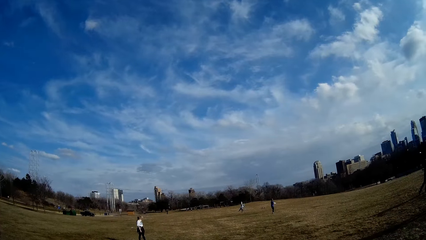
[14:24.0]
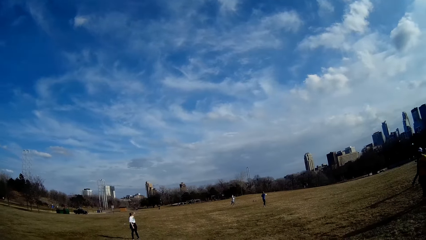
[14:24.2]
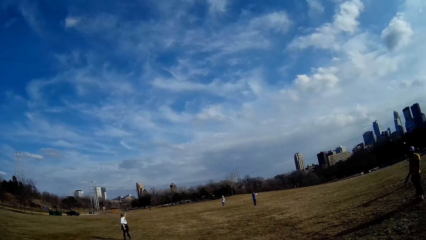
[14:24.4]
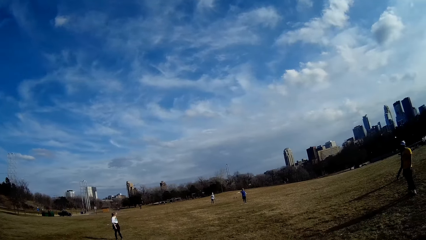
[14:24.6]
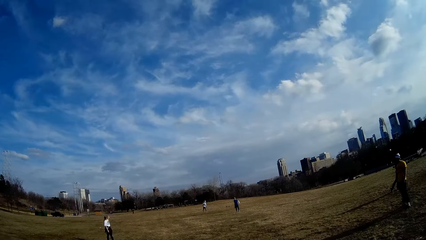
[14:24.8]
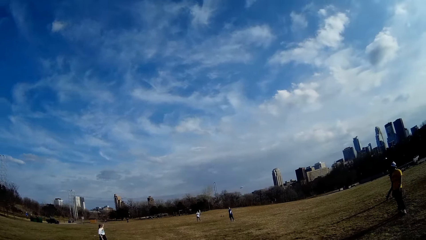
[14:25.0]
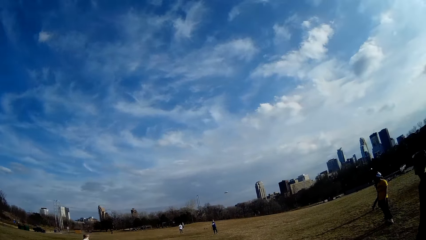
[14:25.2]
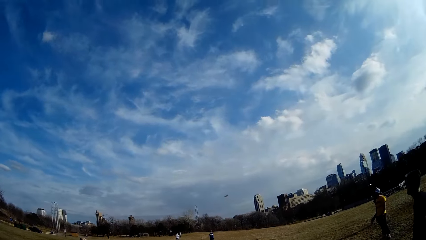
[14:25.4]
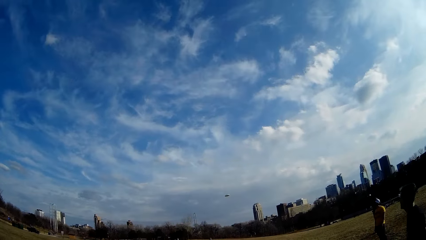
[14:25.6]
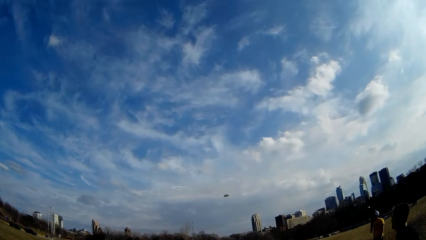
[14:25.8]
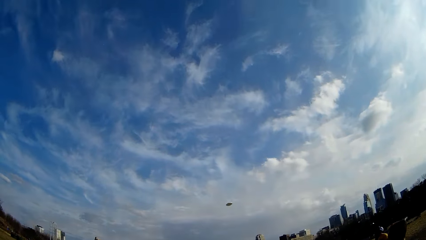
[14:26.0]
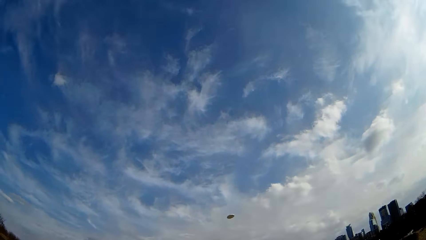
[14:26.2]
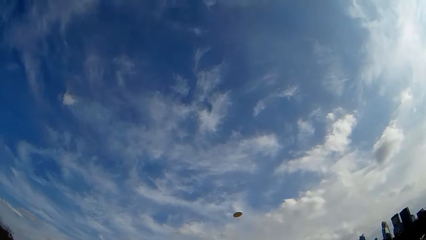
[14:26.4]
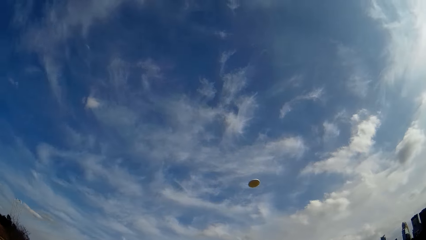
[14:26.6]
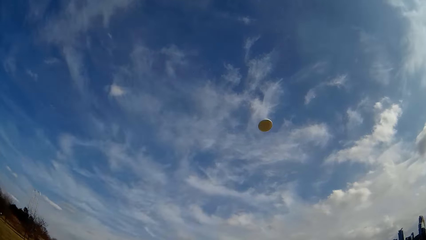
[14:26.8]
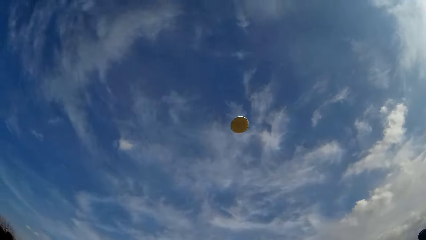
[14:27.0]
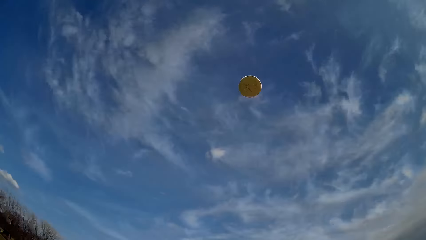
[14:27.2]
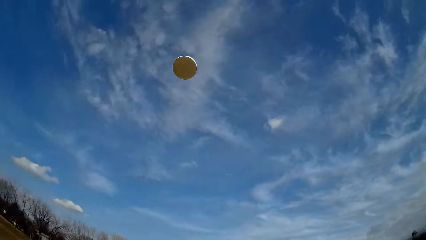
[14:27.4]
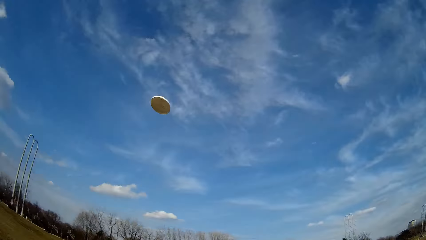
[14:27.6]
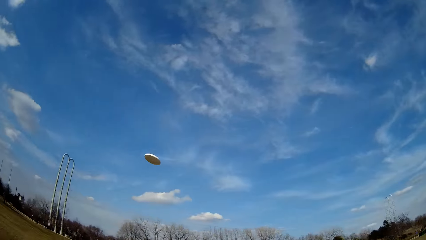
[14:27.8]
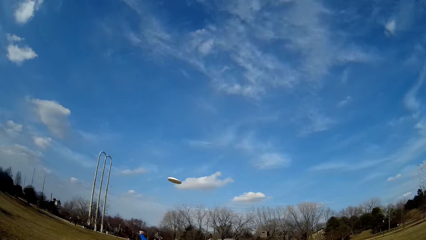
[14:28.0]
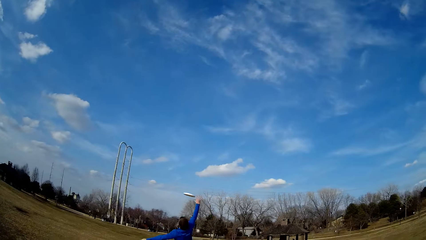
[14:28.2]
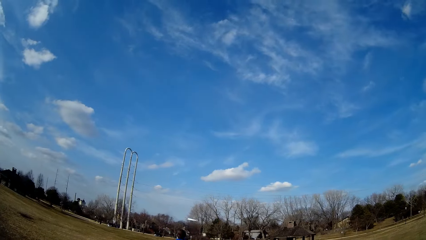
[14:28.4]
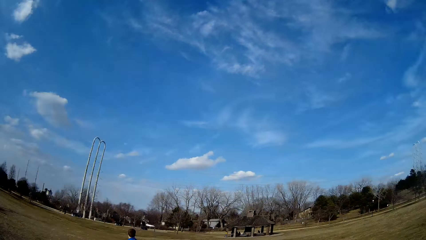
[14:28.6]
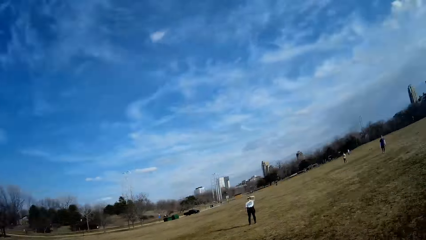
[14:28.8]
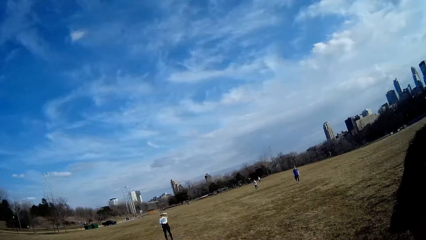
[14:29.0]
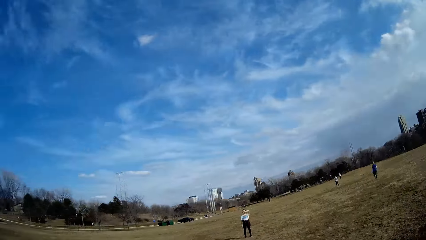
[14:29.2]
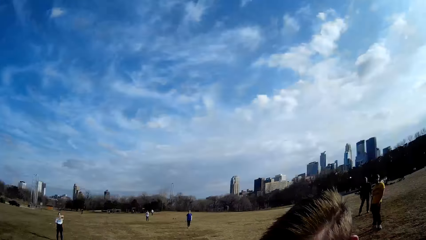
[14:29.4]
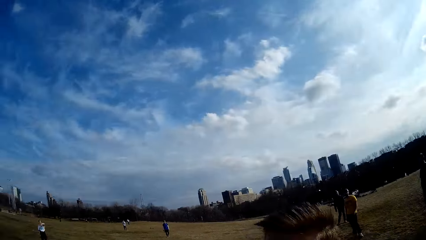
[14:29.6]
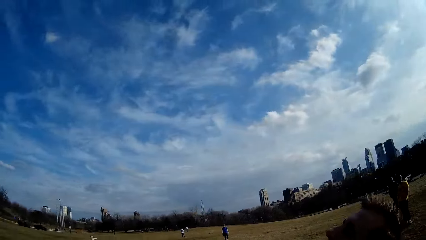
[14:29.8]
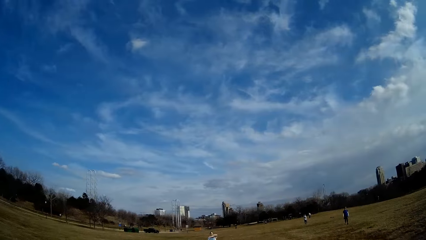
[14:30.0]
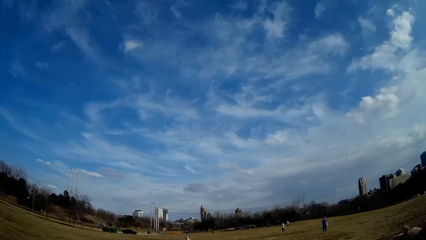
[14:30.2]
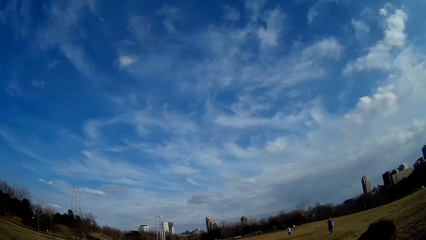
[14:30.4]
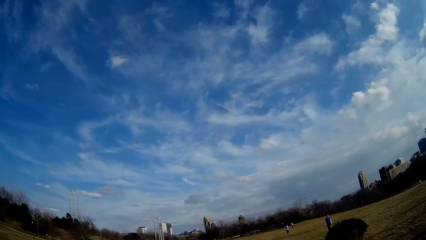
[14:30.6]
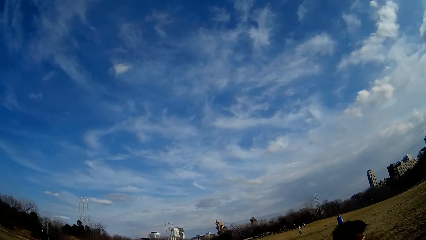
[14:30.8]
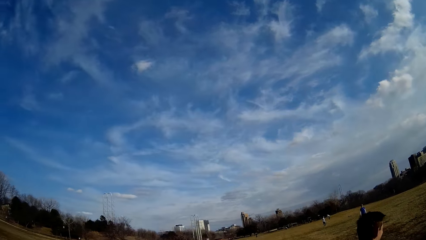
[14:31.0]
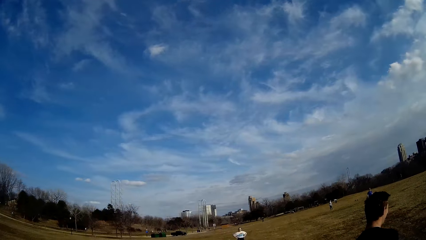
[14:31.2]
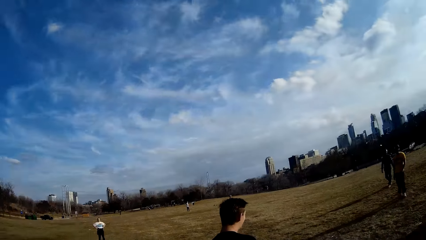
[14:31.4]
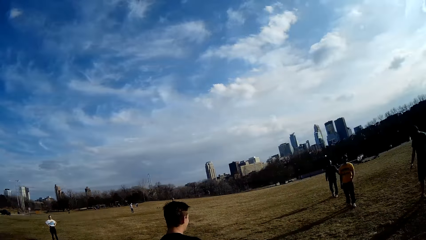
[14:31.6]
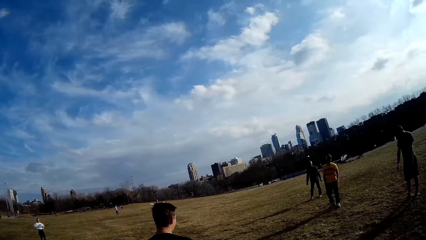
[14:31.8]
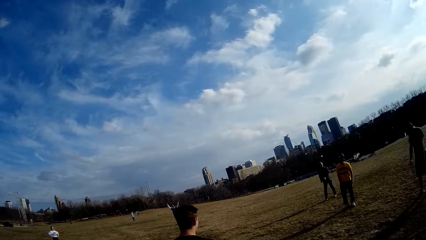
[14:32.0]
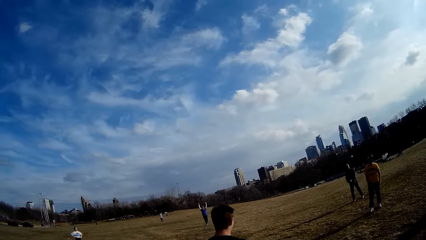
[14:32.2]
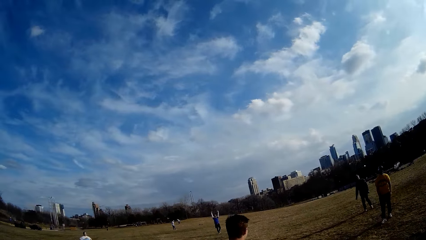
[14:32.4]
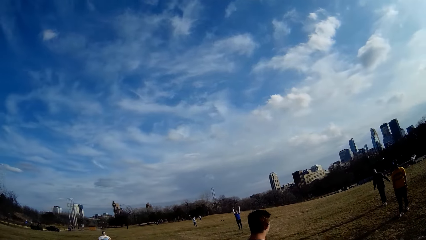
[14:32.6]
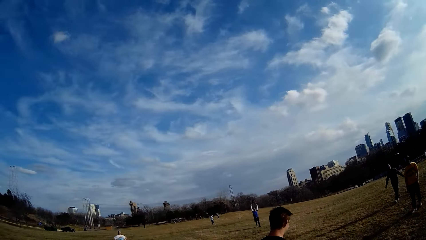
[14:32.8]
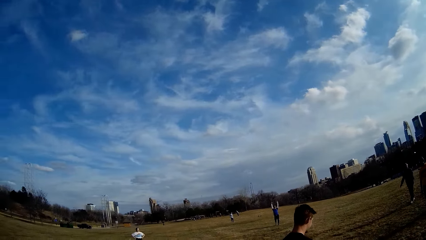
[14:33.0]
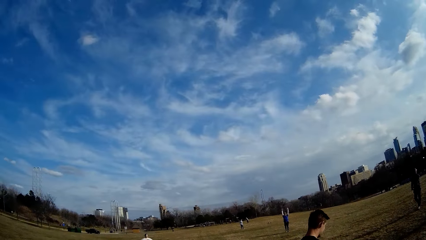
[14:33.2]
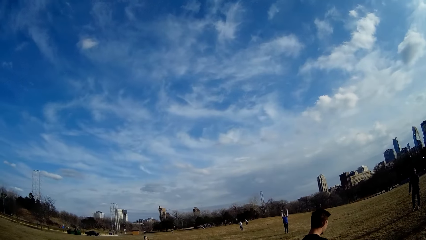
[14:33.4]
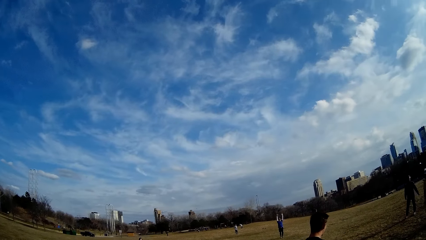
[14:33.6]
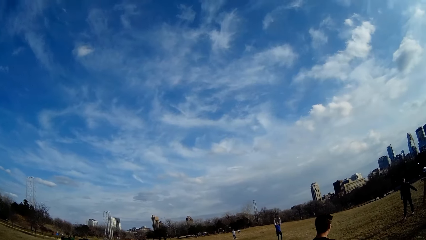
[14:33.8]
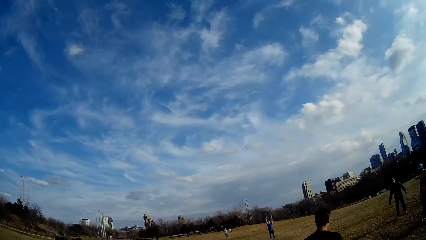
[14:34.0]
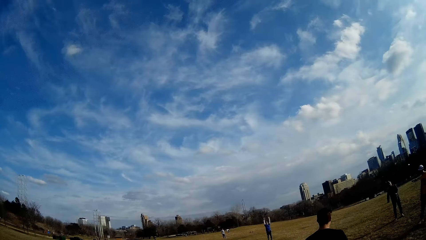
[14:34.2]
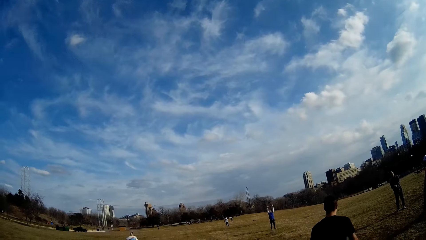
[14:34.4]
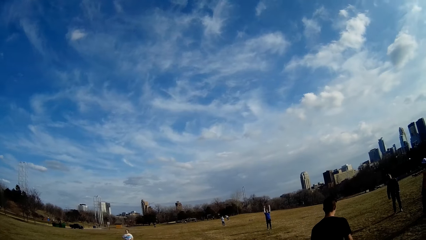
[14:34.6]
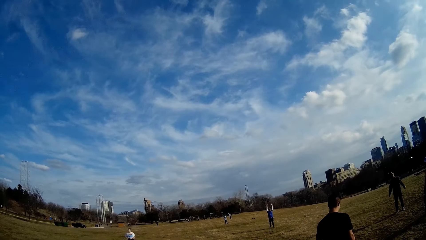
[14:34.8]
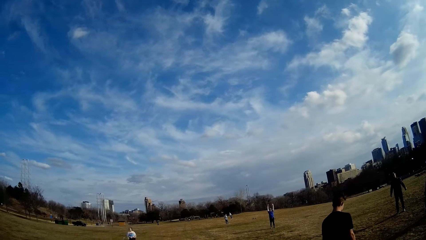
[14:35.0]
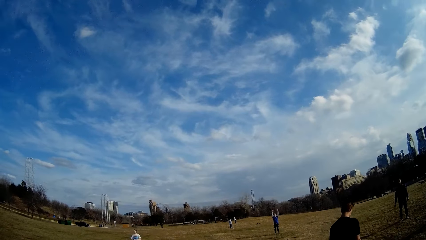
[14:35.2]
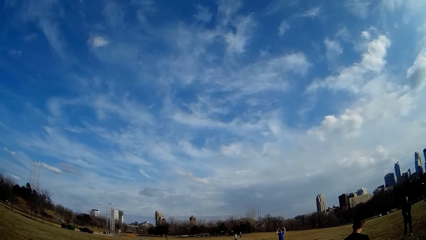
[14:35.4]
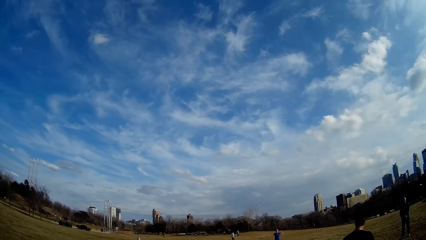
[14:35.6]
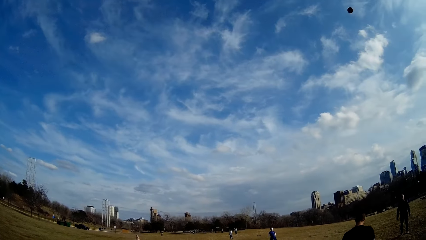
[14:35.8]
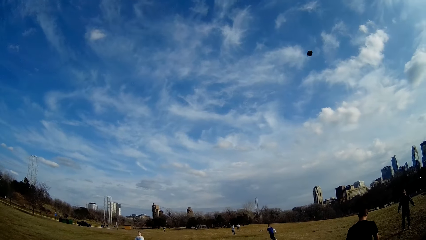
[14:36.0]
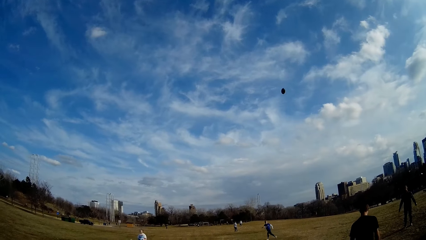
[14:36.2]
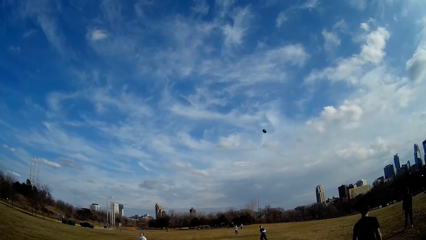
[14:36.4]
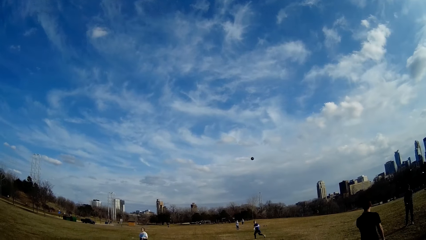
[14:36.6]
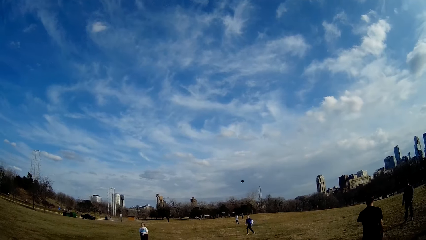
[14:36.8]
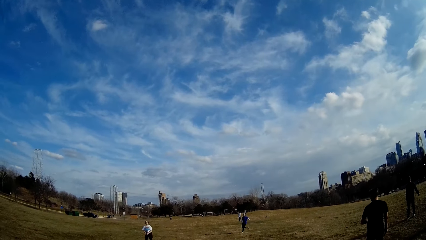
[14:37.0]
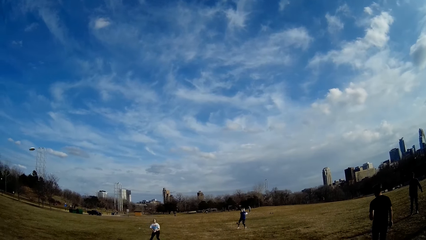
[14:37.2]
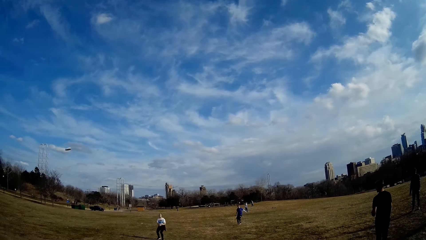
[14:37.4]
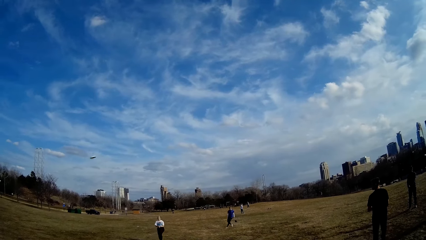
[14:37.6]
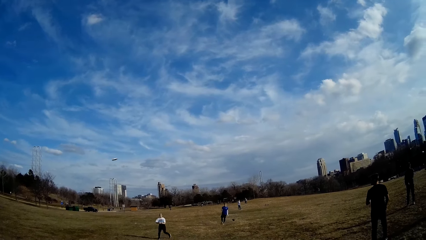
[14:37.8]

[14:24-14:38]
A man throws back the flying plate or slate. Another man makes for the slate. He tries to catch the flying plate with no success. The first man lifts his hands up. He runs to catch the American football in the air.

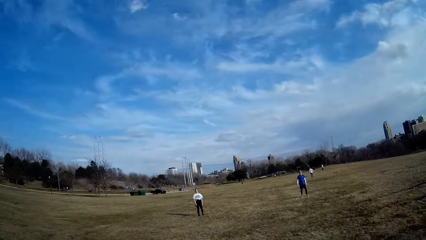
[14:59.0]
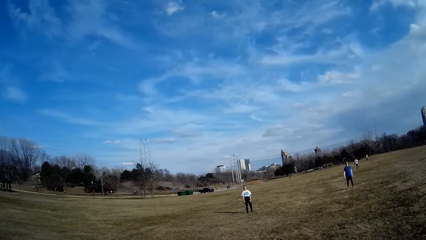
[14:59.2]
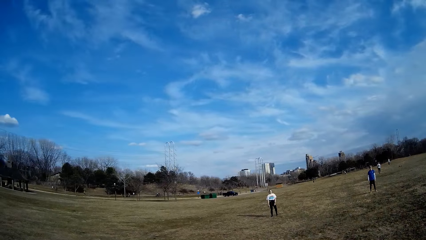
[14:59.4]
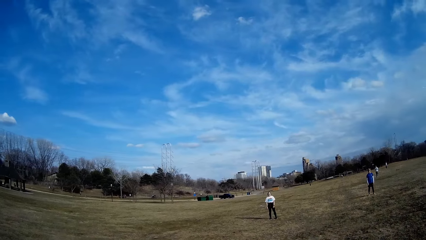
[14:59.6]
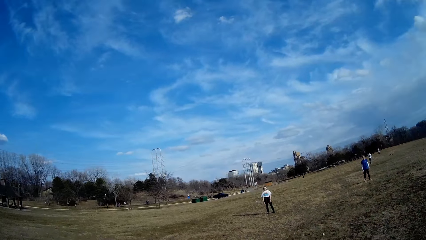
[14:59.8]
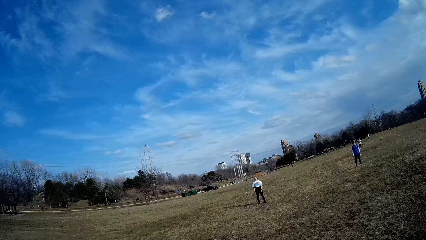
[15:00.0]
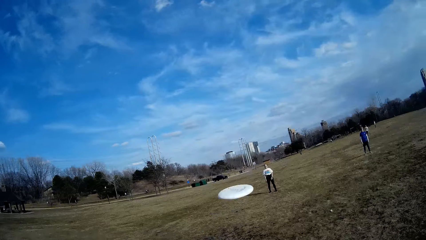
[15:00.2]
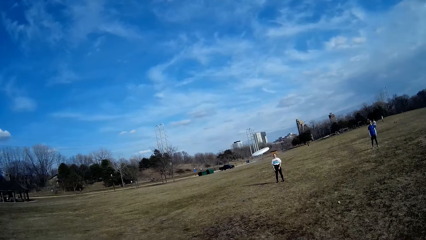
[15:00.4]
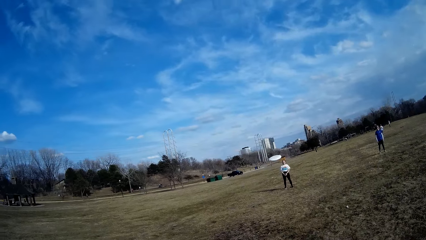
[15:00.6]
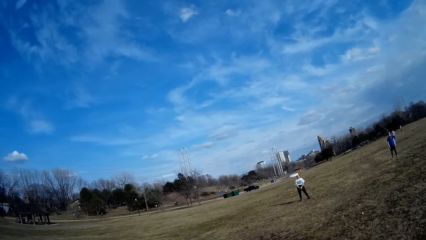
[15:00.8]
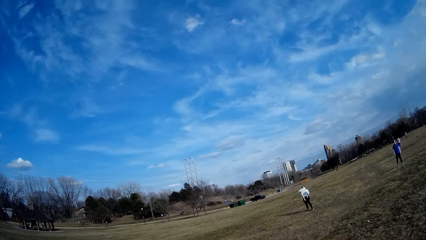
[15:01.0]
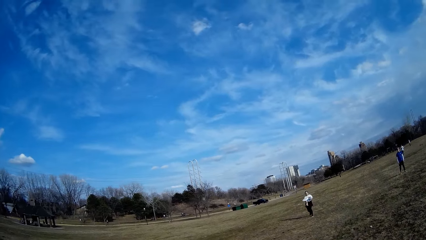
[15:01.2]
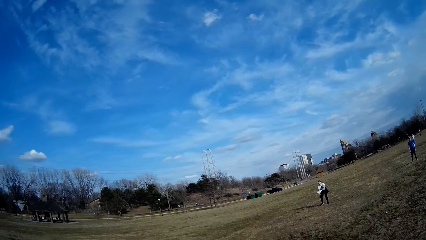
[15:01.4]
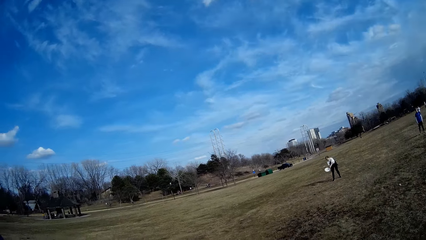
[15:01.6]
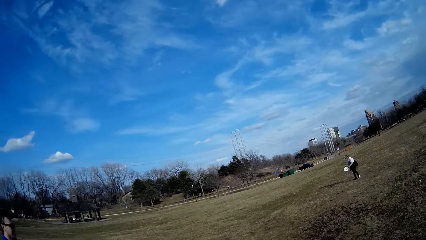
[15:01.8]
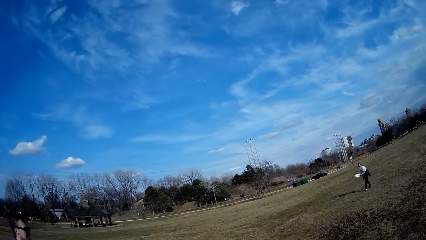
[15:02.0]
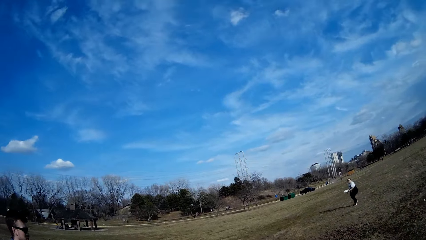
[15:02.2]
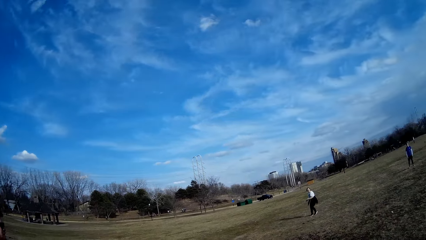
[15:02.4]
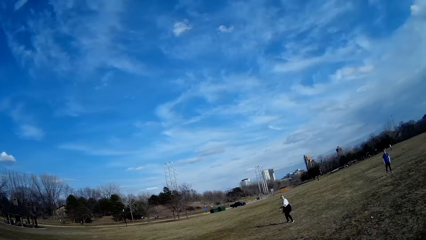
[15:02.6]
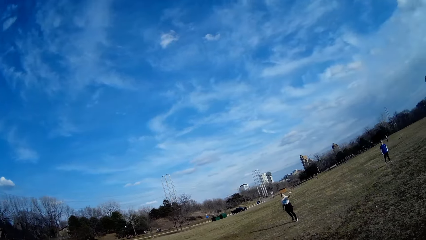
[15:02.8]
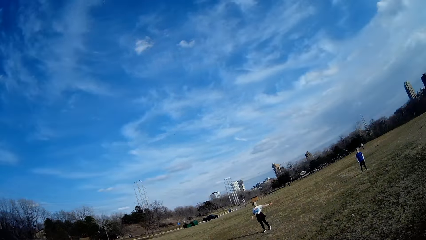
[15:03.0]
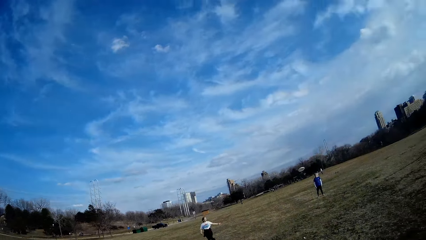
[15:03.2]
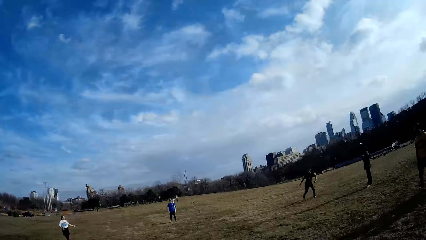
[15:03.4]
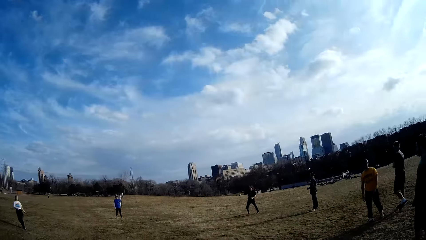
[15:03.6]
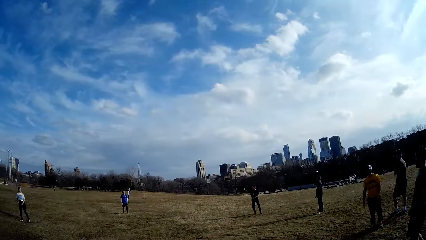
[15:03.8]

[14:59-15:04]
The camera wearer throws the slate in the air. A woman catches the slate in the air. The woman throws the slate in the air.
